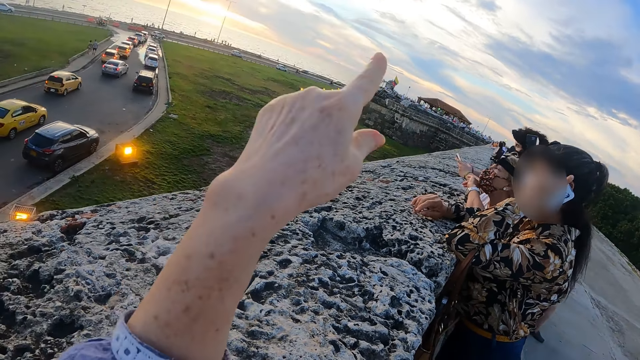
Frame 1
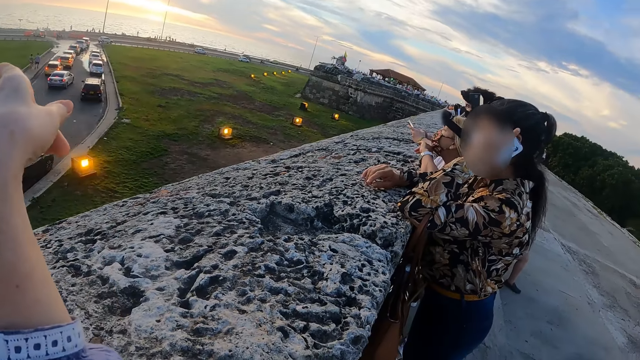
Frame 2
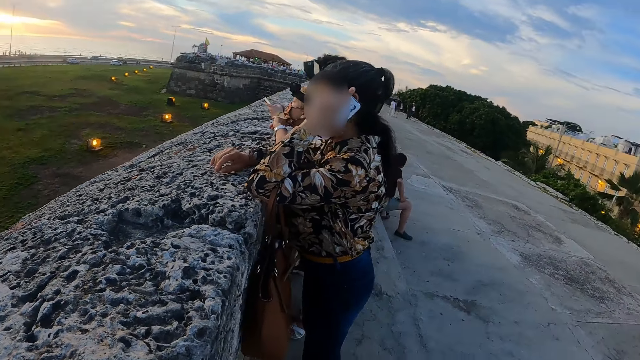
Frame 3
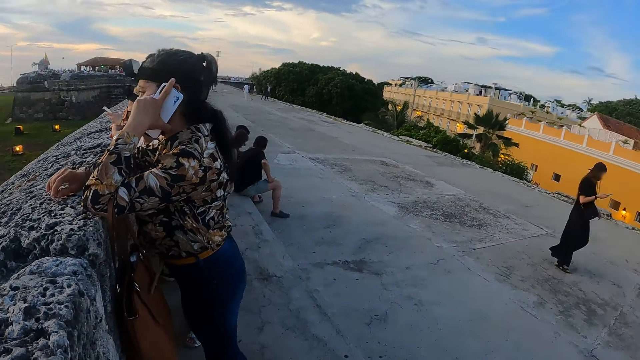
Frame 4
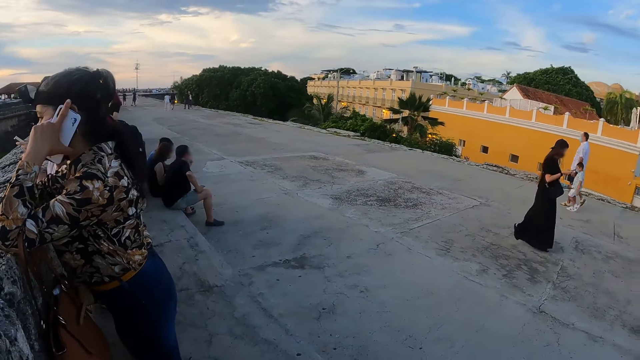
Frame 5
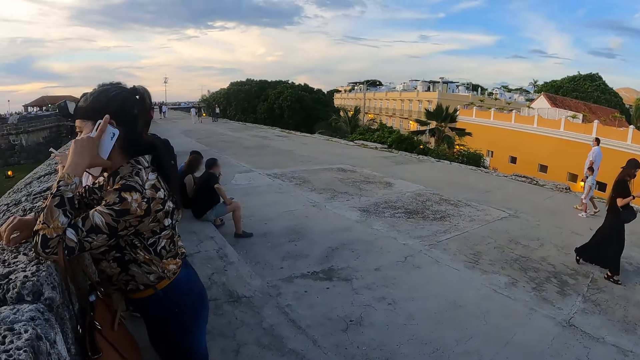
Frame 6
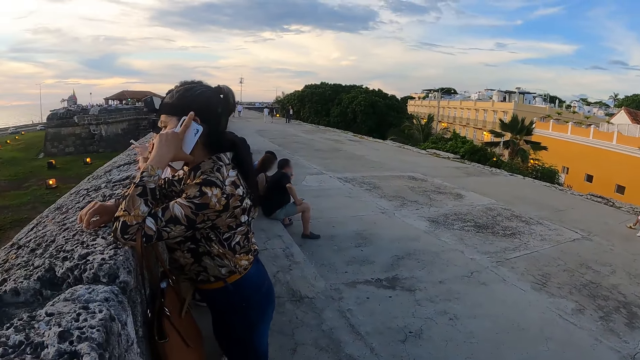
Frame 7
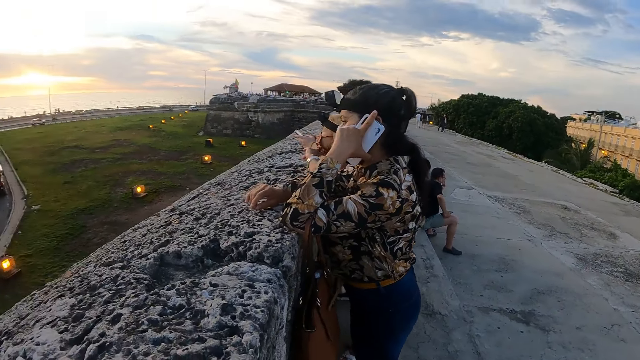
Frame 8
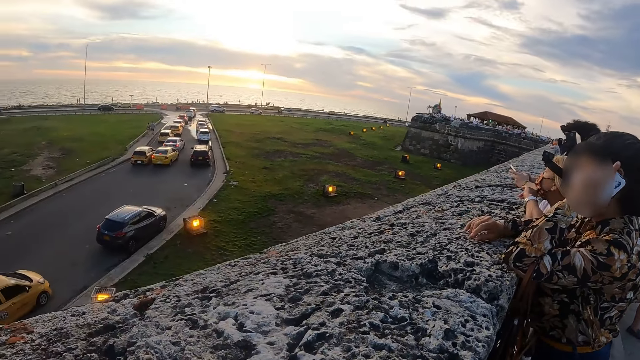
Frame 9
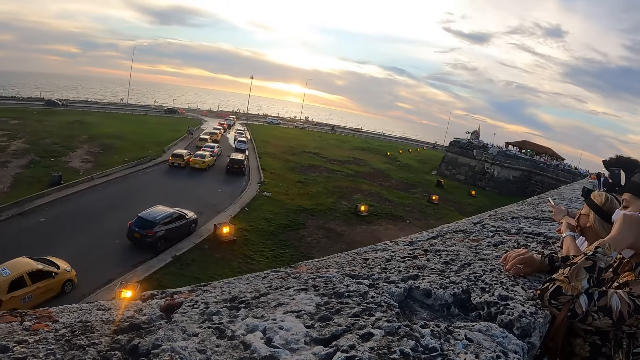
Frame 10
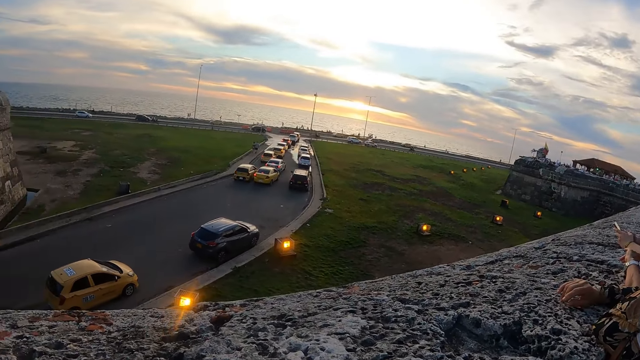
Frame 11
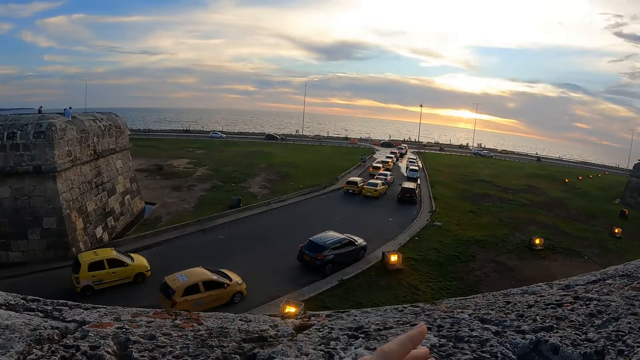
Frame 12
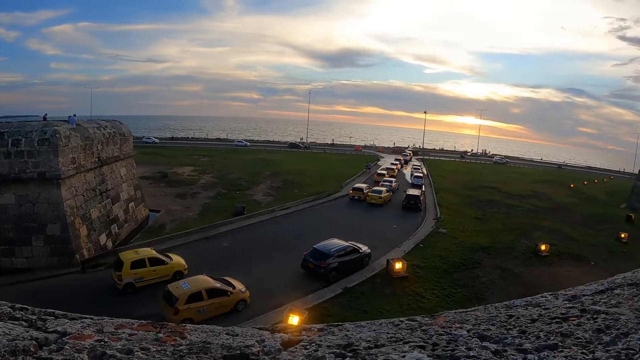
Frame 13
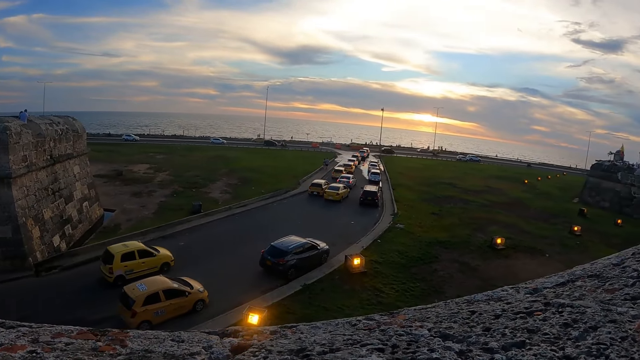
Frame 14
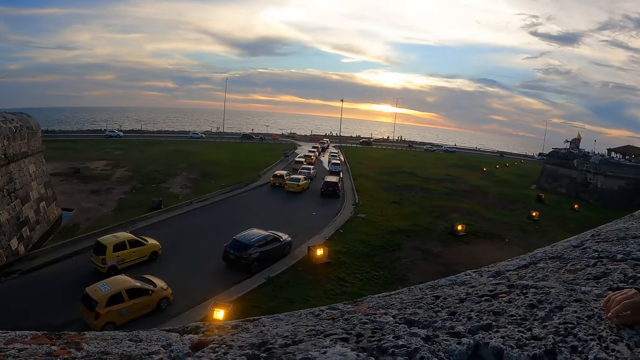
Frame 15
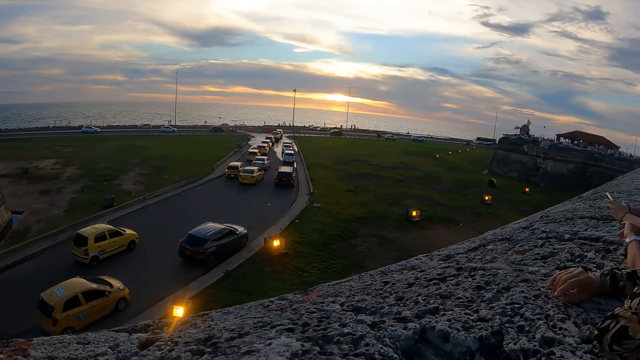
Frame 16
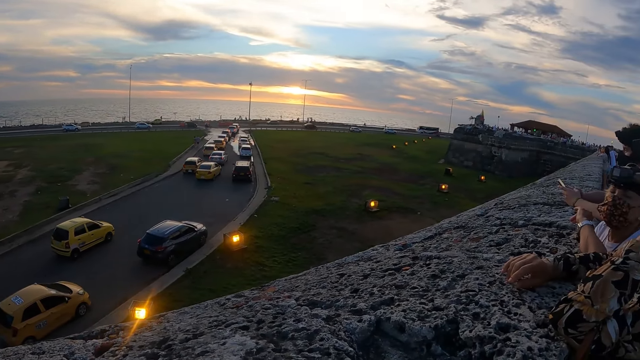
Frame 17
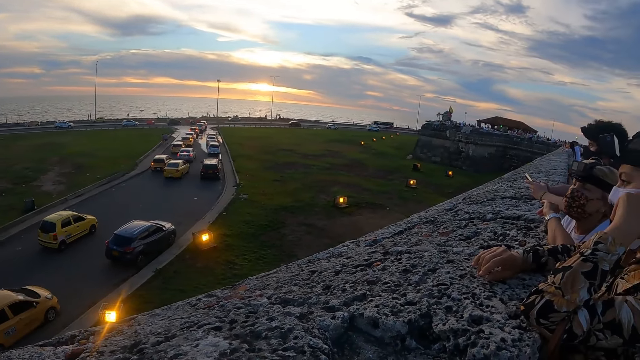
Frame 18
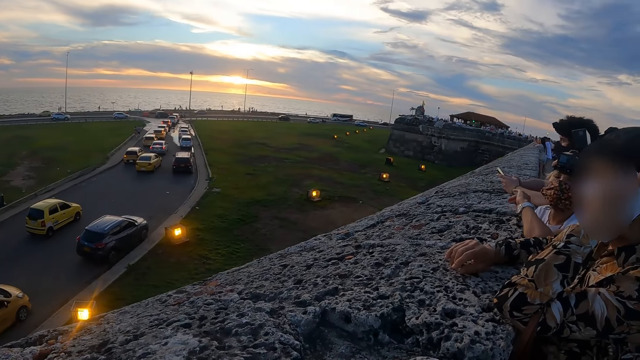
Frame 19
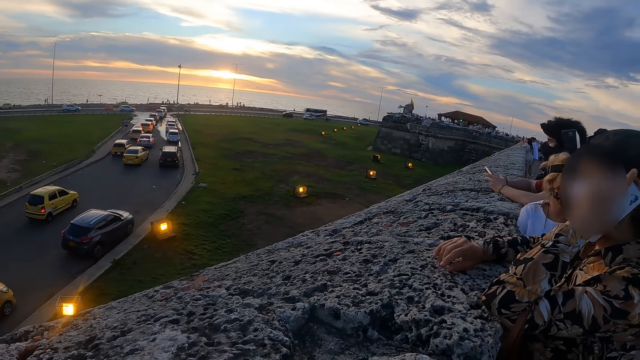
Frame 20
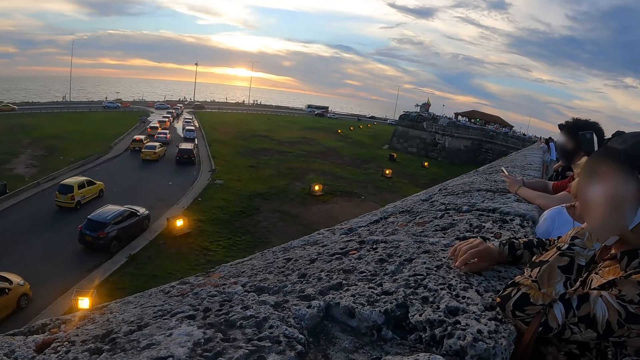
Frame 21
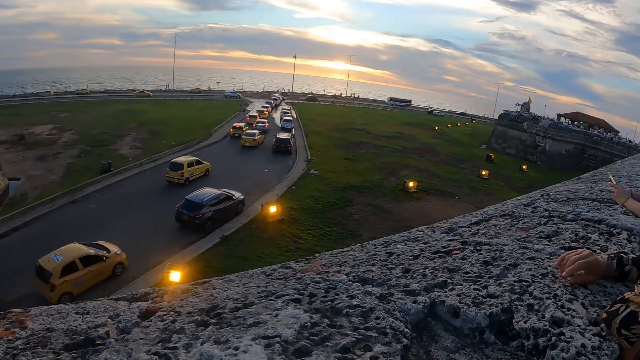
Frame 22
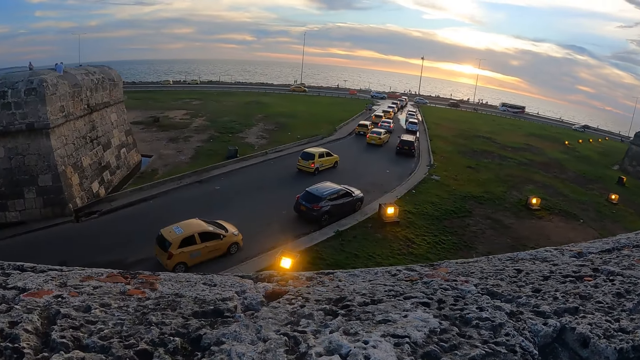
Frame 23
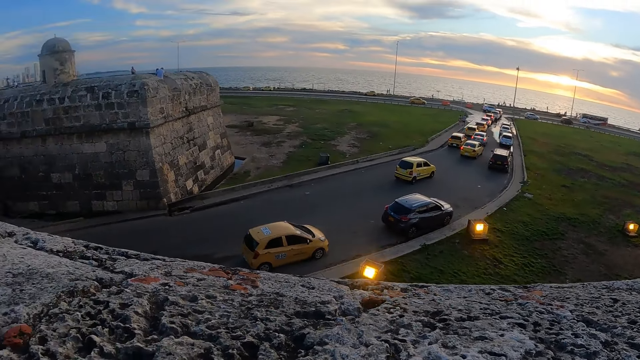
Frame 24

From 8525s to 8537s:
The camera wearer looks around. They stare at the vehicles.

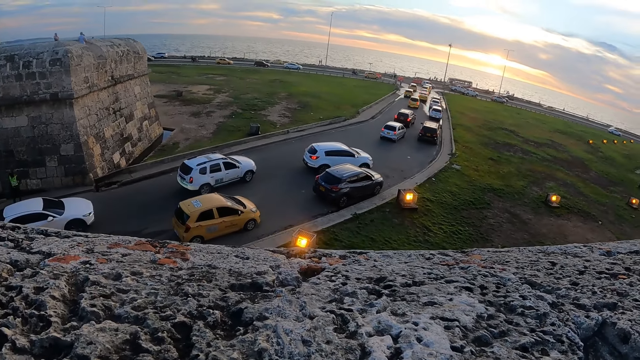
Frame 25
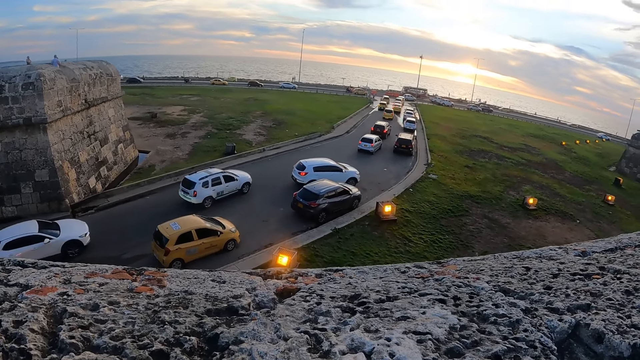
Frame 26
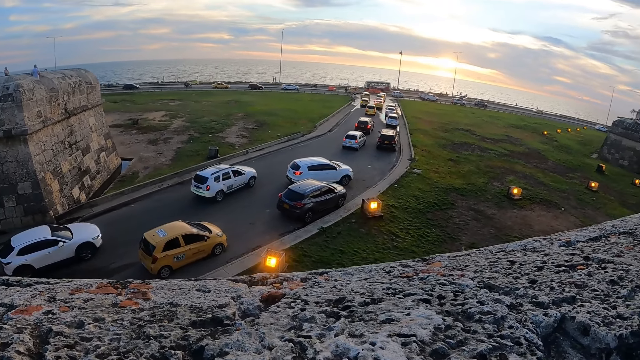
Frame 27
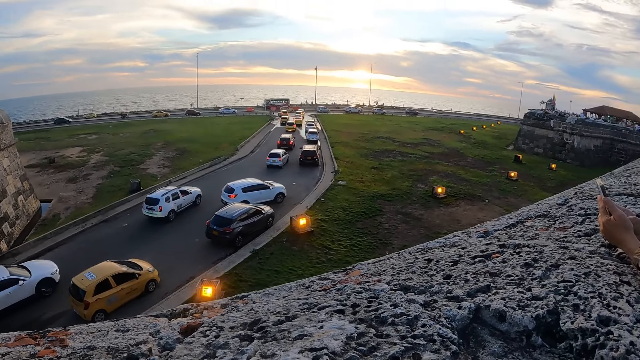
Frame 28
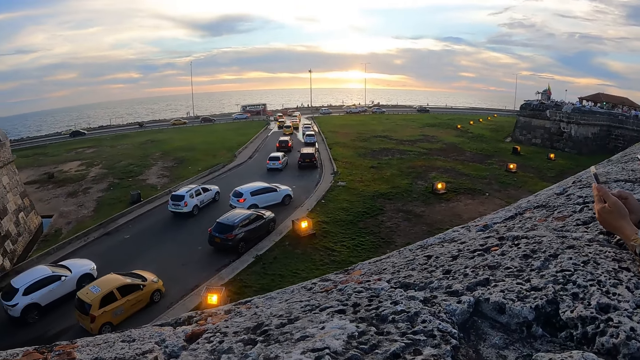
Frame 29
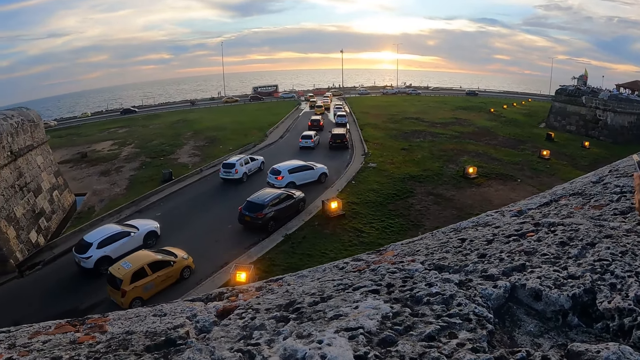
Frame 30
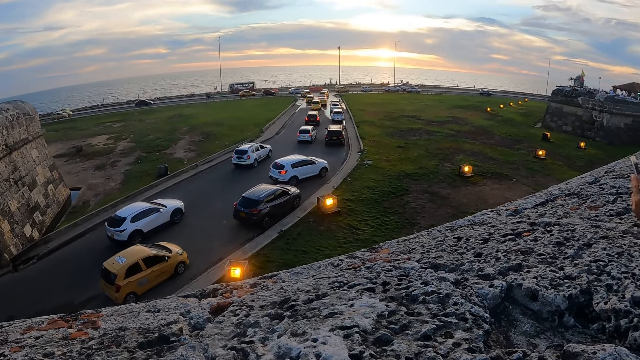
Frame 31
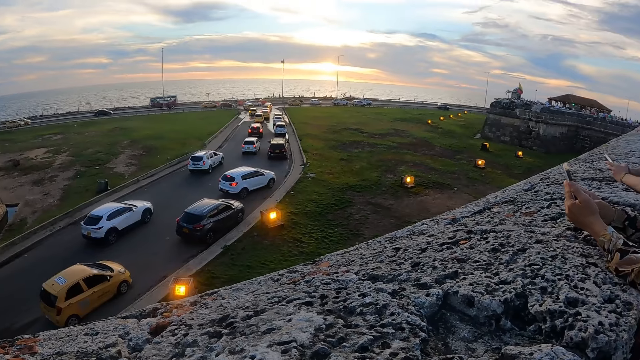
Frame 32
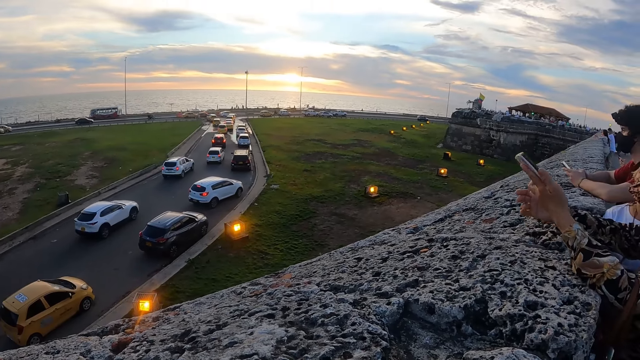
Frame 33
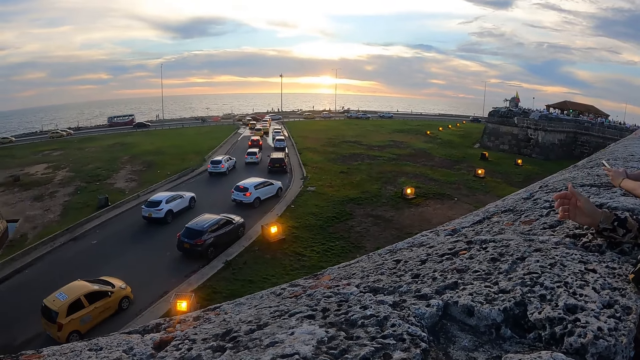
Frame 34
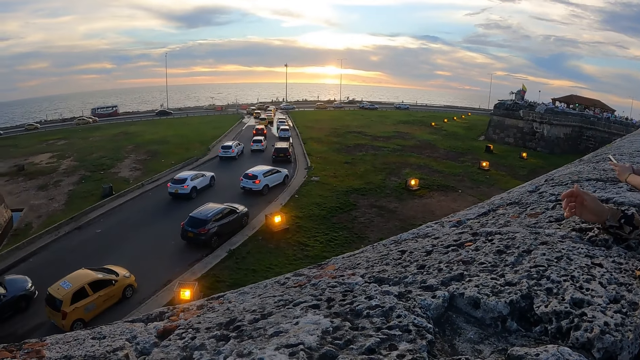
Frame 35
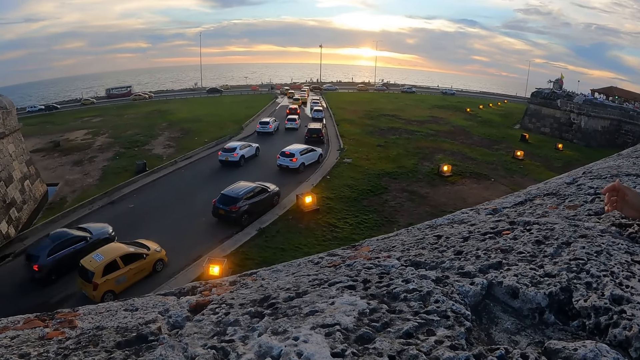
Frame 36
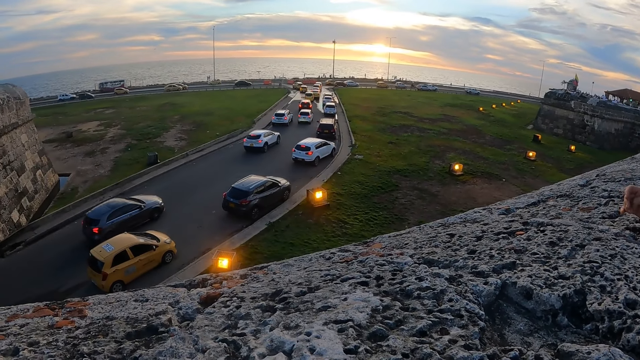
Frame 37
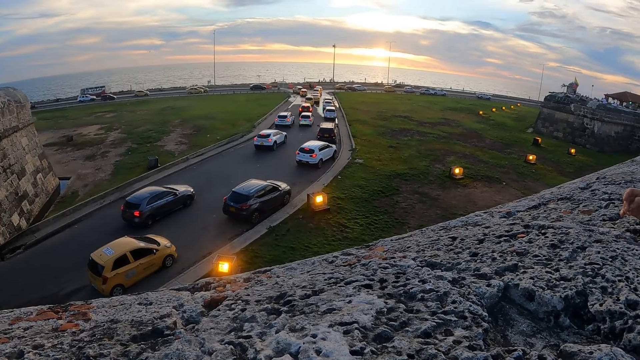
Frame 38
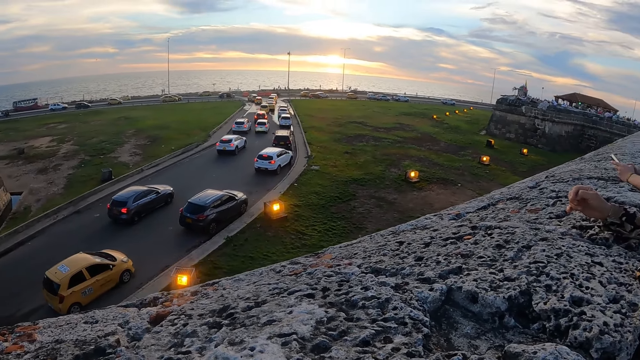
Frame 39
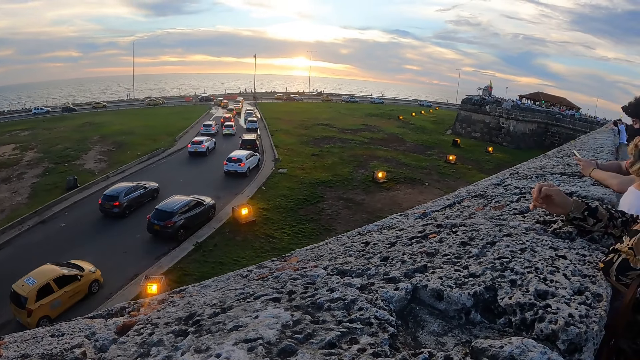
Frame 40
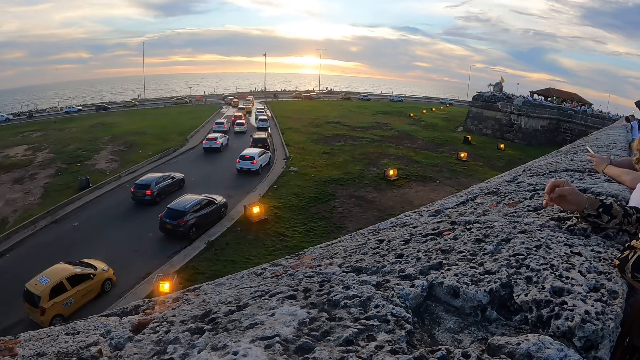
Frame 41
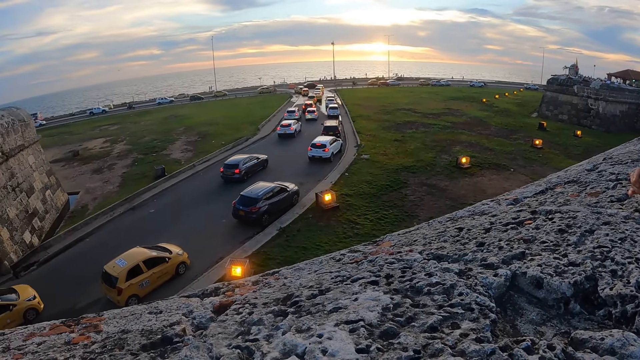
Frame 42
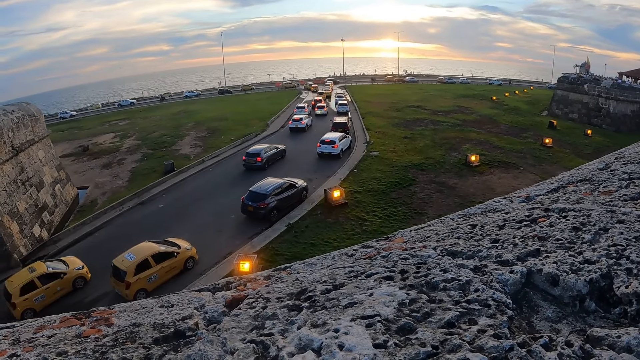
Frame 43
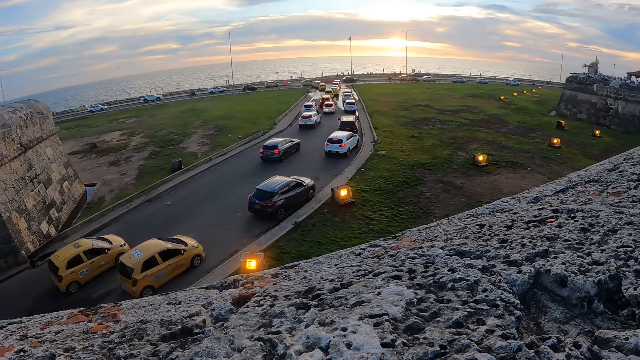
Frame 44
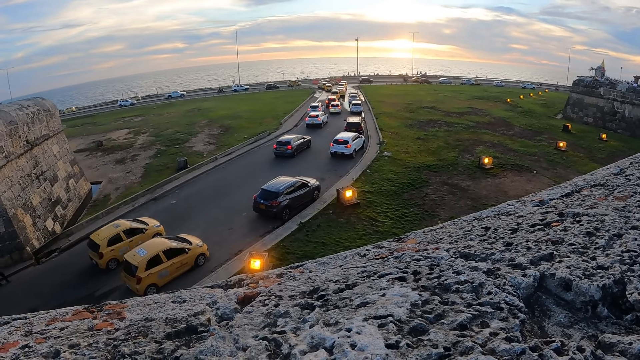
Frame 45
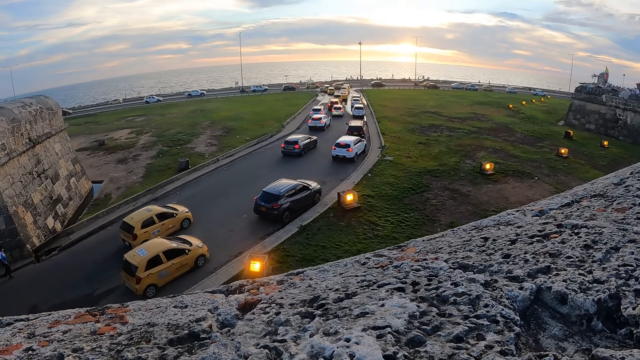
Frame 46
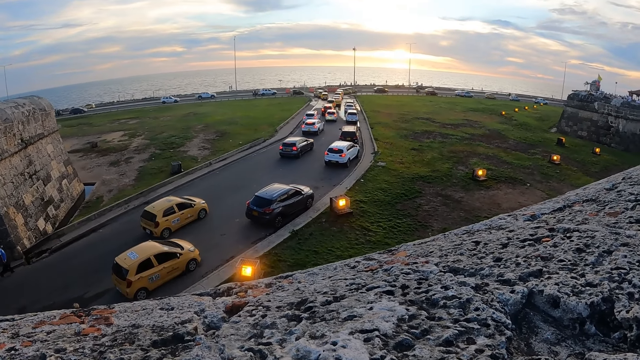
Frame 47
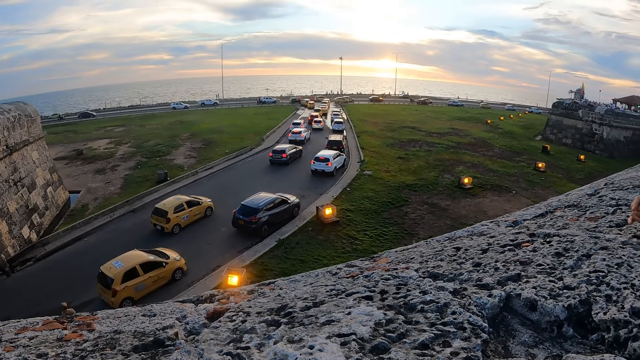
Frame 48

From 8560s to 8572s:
A person uses her phone. Another person uses her phone.
